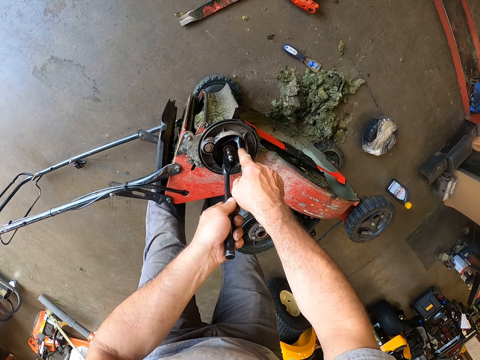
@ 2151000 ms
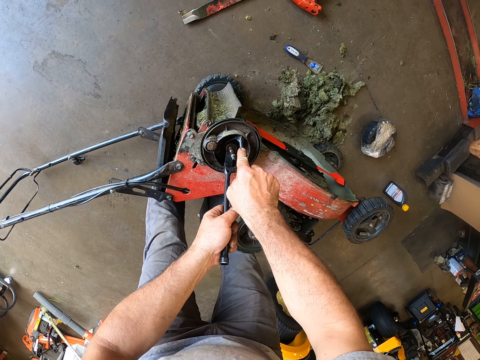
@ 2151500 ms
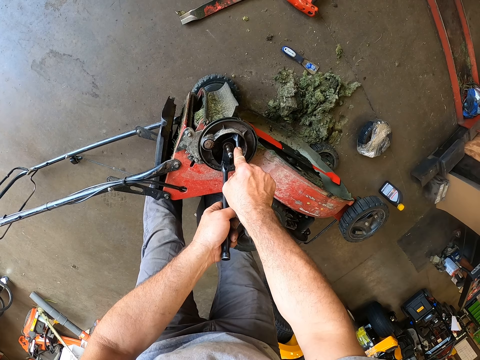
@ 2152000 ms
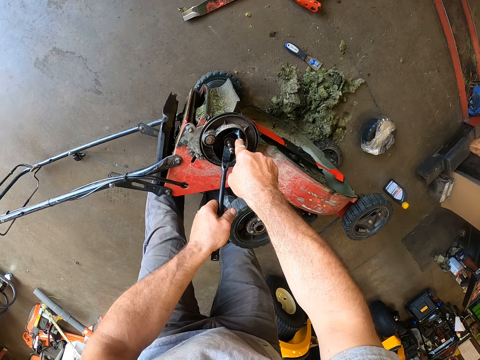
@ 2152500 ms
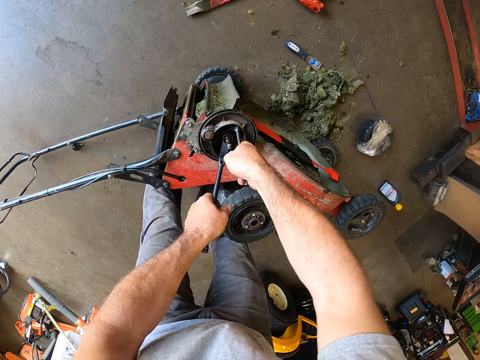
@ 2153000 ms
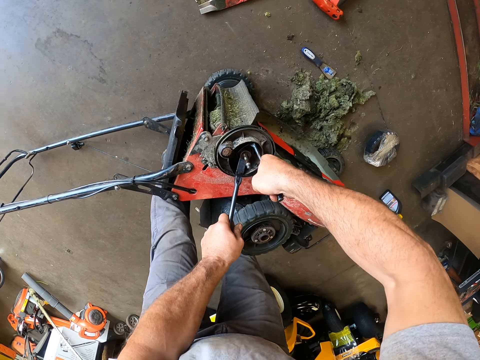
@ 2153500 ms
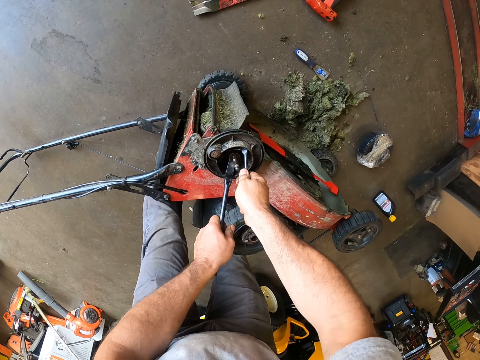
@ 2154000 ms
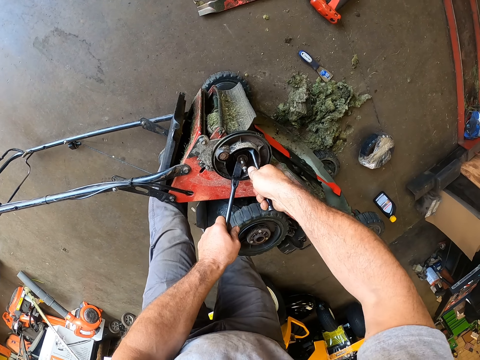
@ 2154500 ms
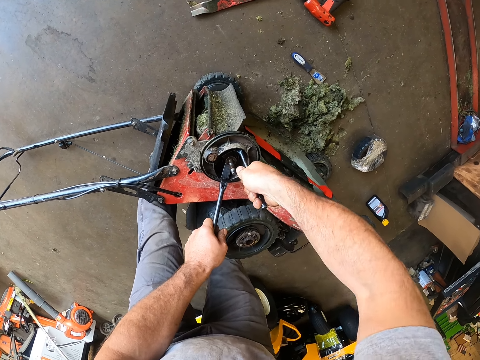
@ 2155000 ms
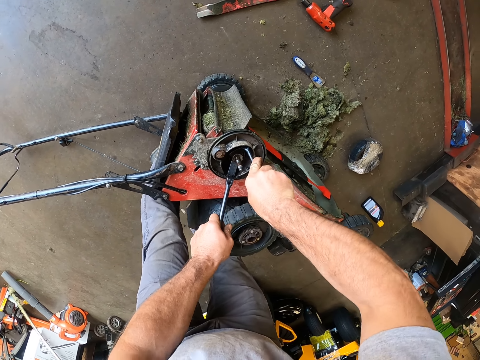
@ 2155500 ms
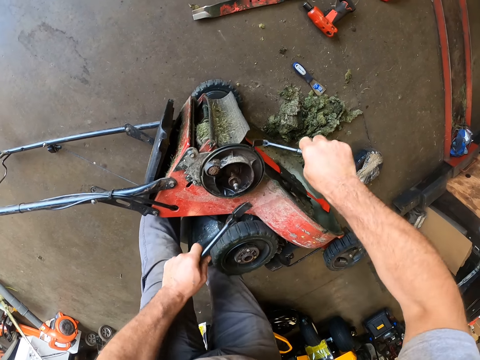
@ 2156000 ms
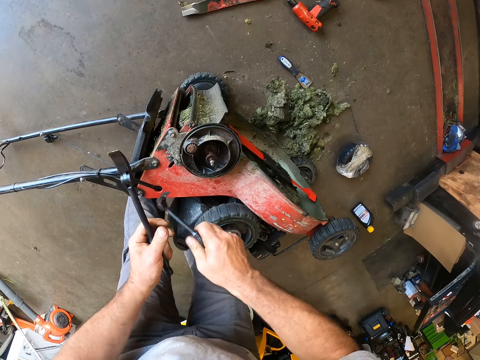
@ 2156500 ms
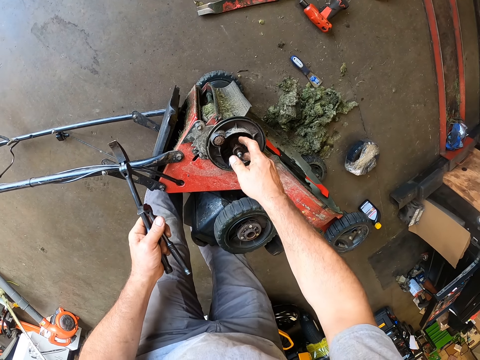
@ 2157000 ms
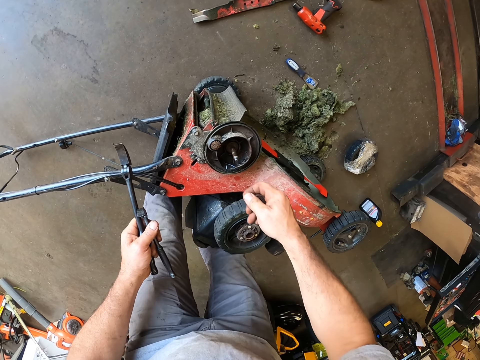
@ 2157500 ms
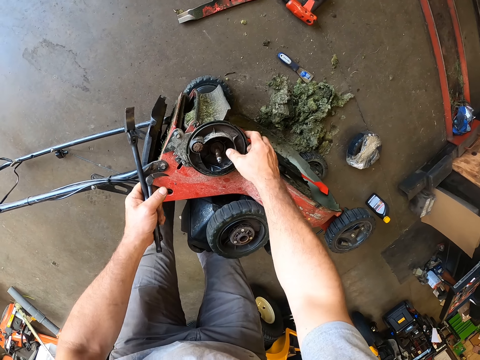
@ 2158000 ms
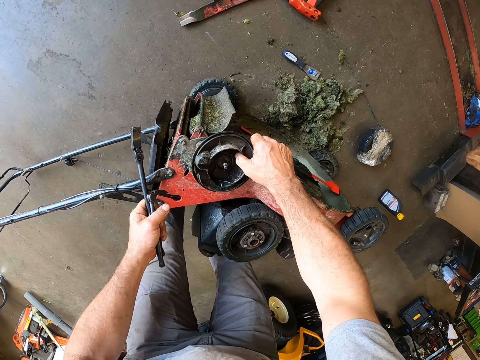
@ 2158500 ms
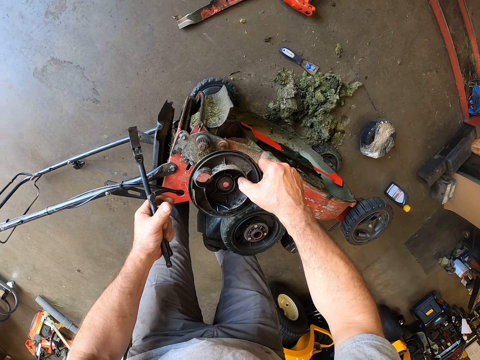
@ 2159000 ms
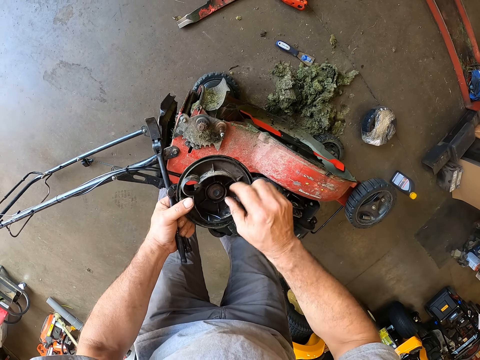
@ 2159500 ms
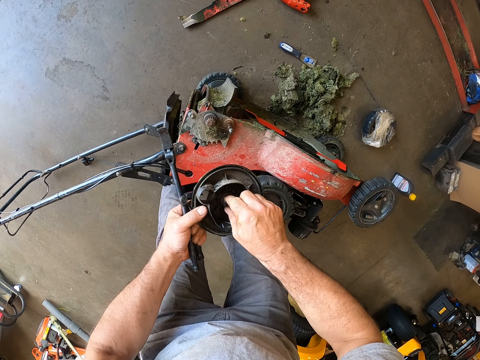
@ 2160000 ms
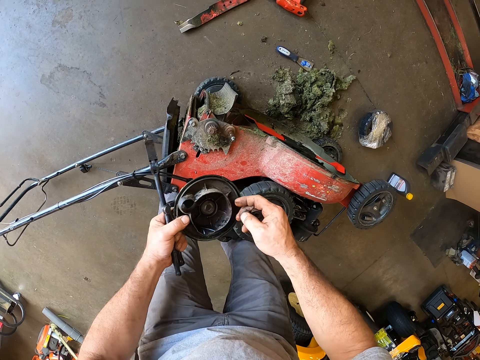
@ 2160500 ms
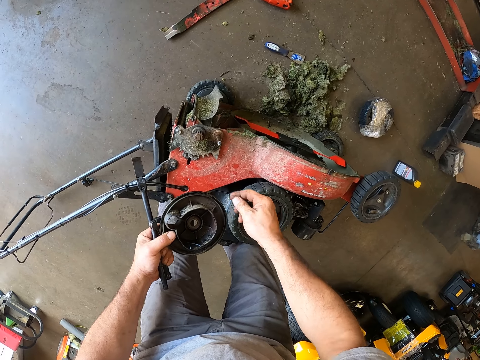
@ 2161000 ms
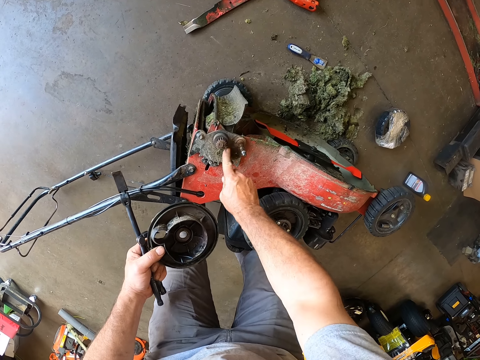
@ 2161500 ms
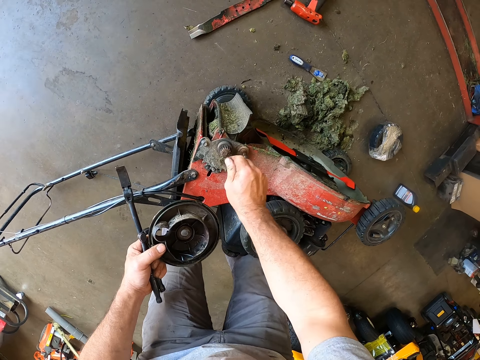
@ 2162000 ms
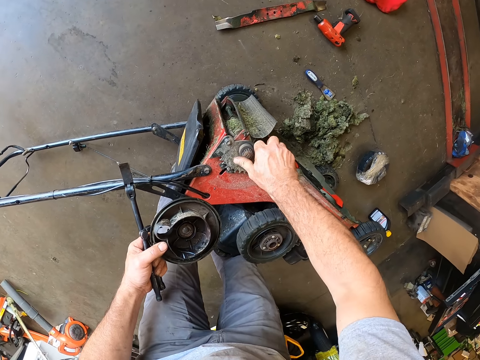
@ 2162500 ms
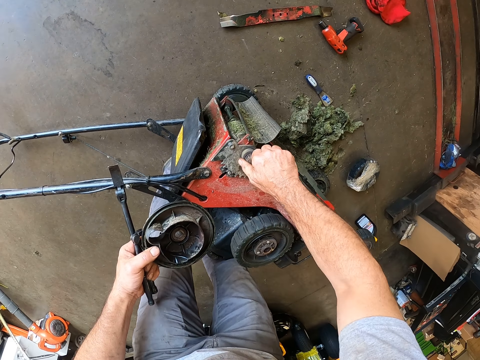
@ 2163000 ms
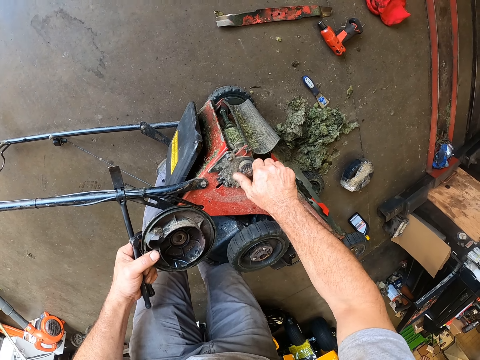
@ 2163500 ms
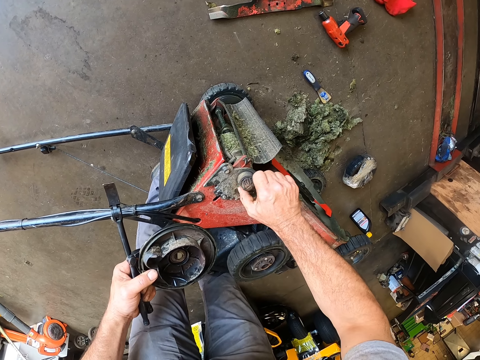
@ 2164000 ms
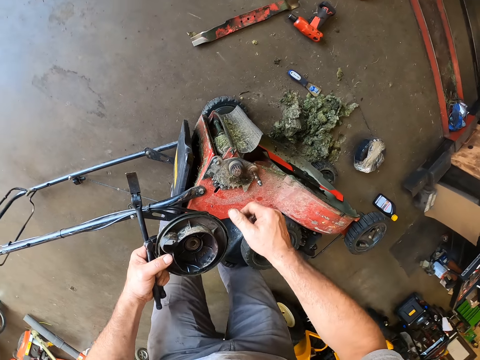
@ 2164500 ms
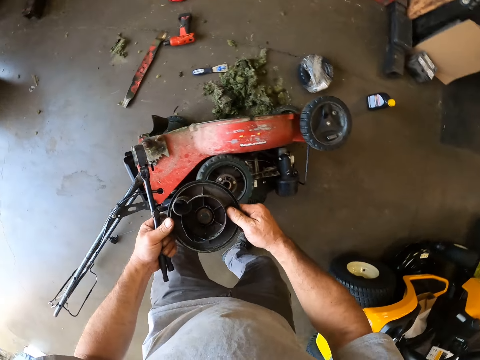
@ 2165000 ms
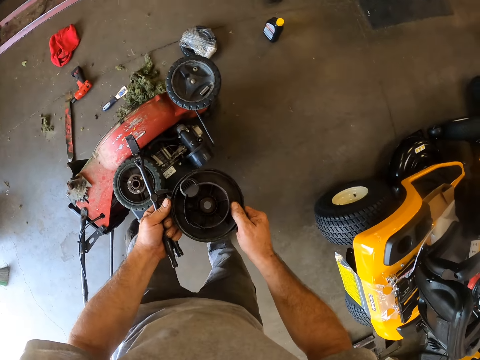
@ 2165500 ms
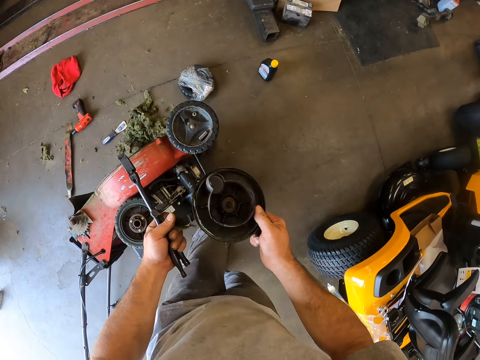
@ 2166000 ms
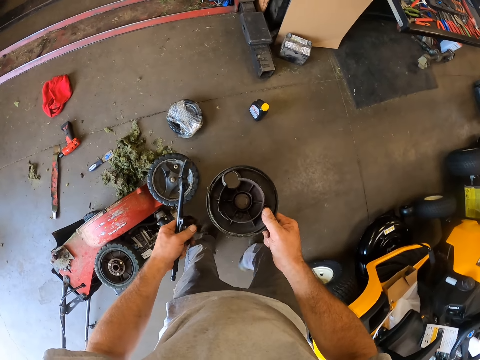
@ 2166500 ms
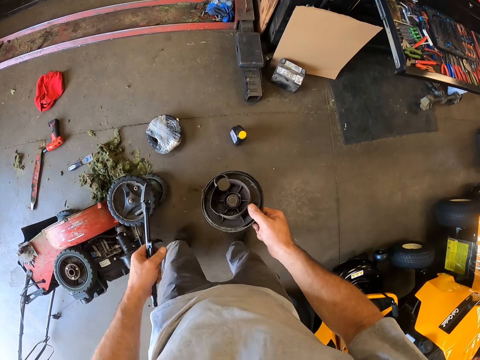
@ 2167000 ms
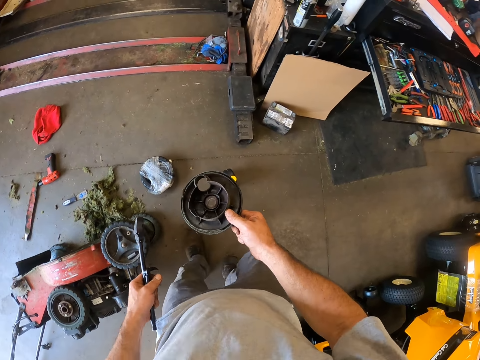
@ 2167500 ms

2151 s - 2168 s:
The camera wearer removes the frame of the tyre of the lawn mower with the tire spoon lever. He removes a screw from the tire frame with his right hand. He removes the frame of the tyre. He removes the screw in the frame with his right hand. He removes a screw from the lawn mower. He dusts the screw. He adjusts the screw. He walks around the mower.

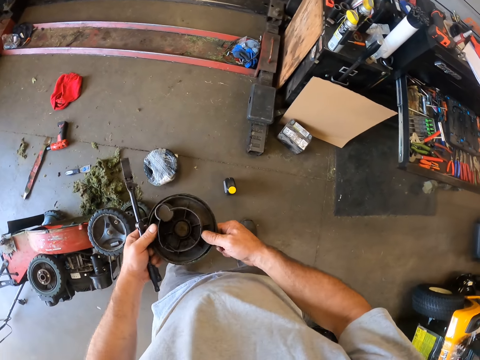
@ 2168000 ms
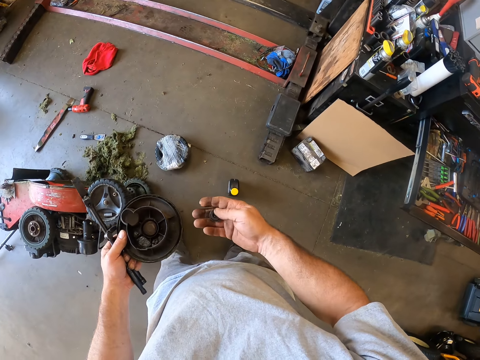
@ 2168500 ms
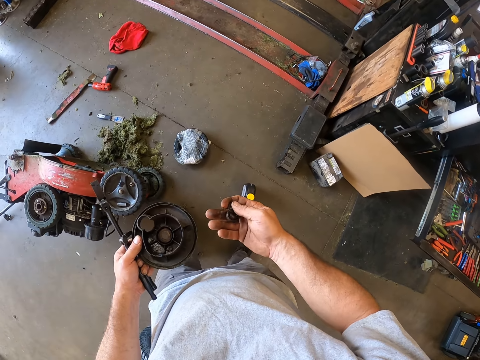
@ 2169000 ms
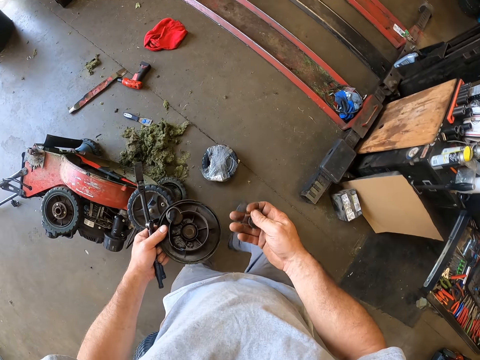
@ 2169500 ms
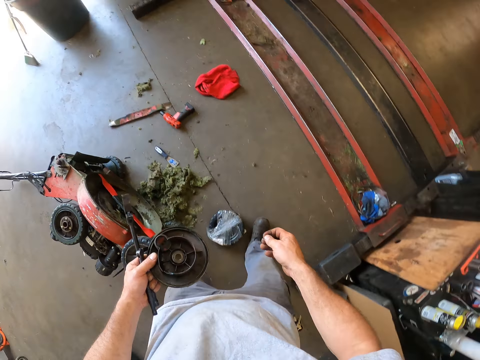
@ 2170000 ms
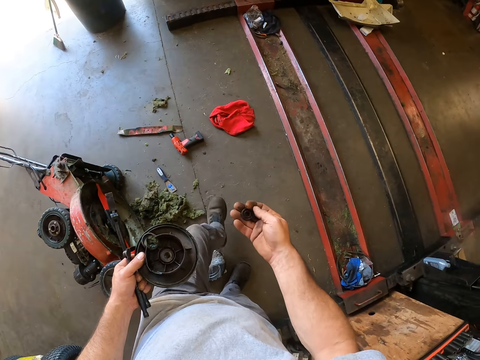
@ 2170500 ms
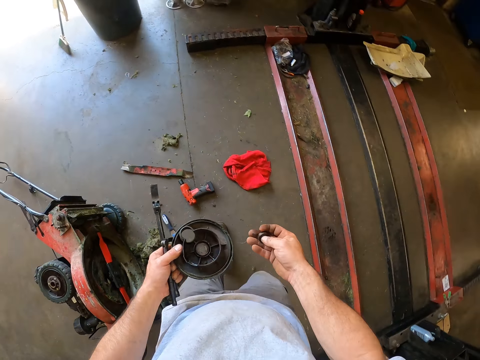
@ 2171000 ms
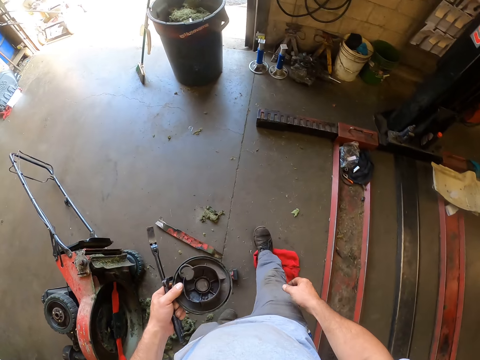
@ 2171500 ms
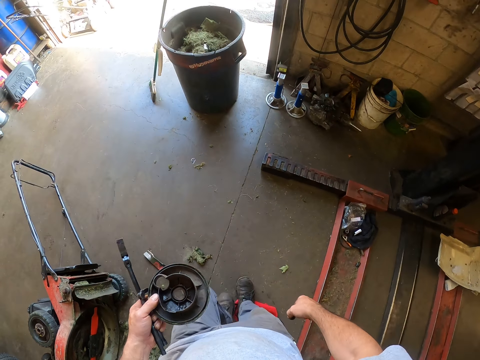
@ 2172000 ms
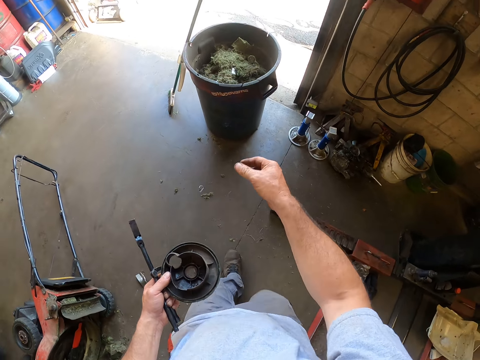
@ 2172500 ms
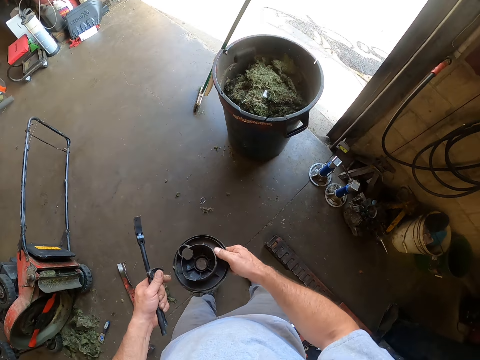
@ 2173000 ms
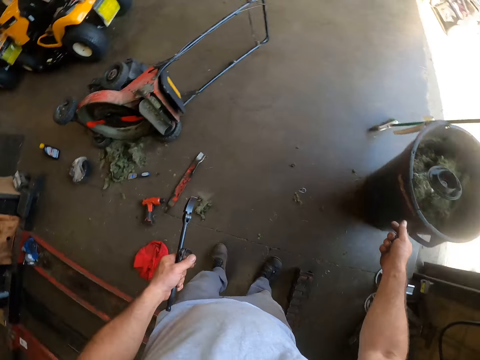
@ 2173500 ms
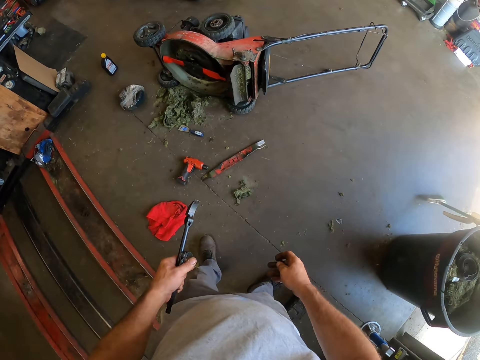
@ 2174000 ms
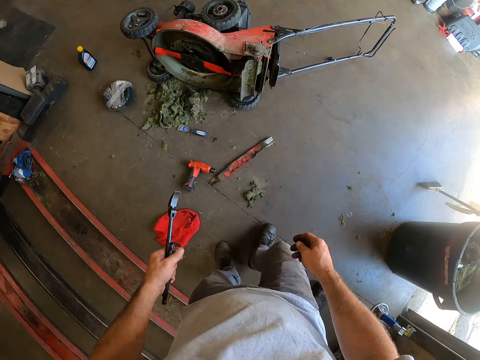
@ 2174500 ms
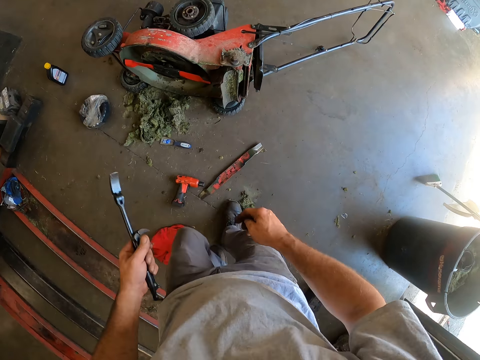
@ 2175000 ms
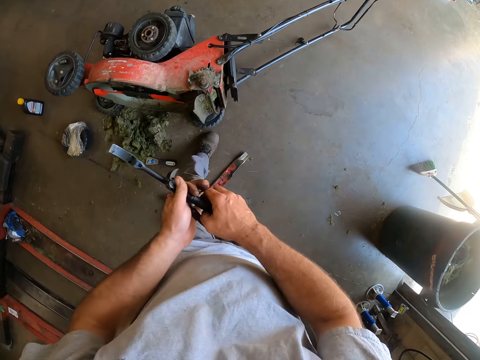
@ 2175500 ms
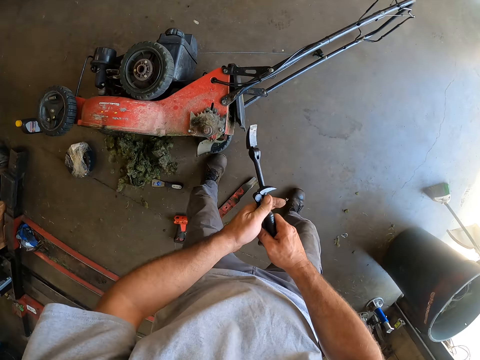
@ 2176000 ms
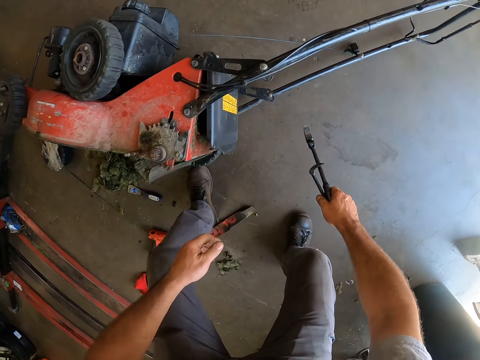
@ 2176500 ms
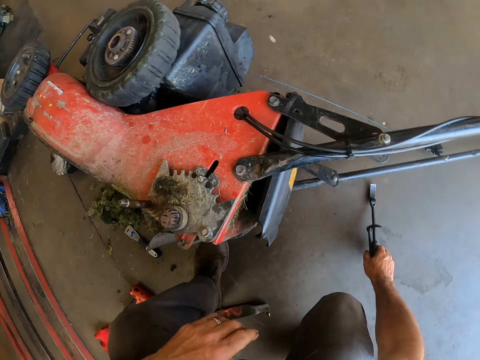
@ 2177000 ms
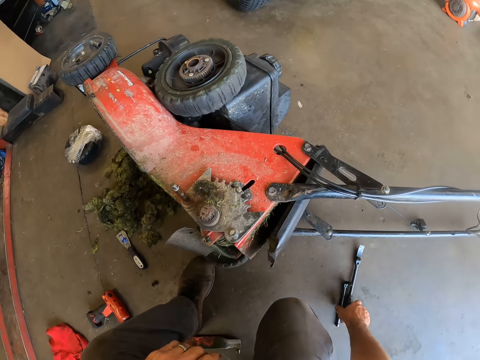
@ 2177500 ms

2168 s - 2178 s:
The camera wearer looks at something in his hands. He walks around the mower. He throws the rim and nut in the dustbin. He walks around the mower. He shifts the tools to his right hand. He bends on the mower. He drops a tyre spoon lever on the floor. He places the tools on the floor.
